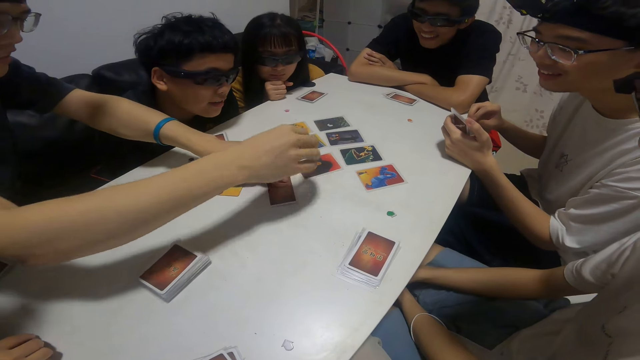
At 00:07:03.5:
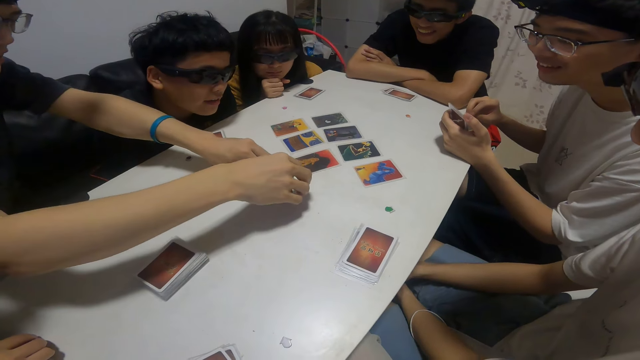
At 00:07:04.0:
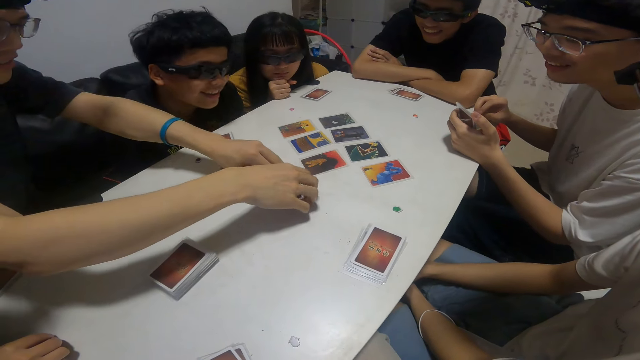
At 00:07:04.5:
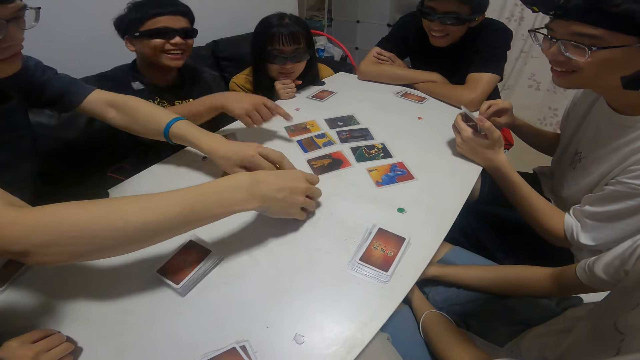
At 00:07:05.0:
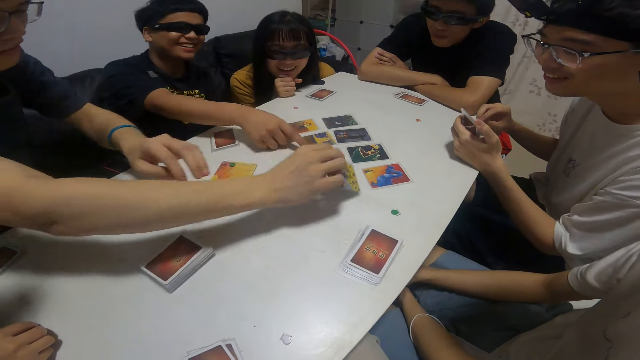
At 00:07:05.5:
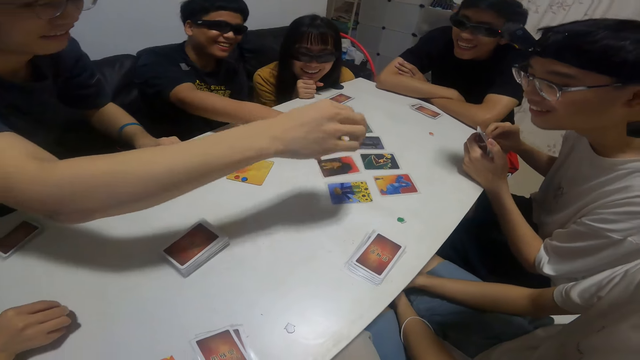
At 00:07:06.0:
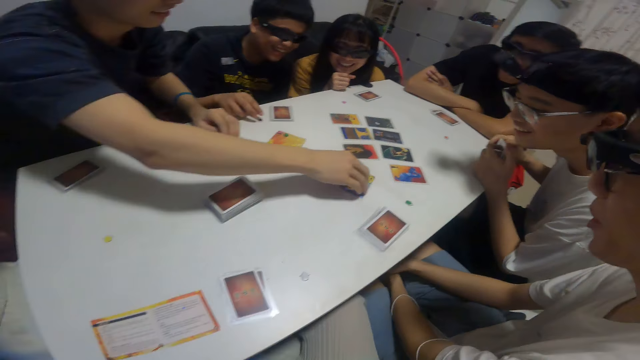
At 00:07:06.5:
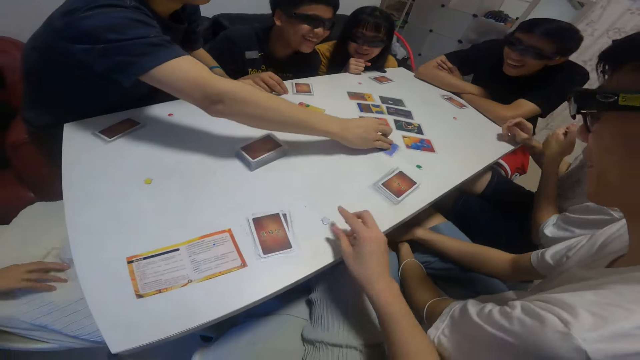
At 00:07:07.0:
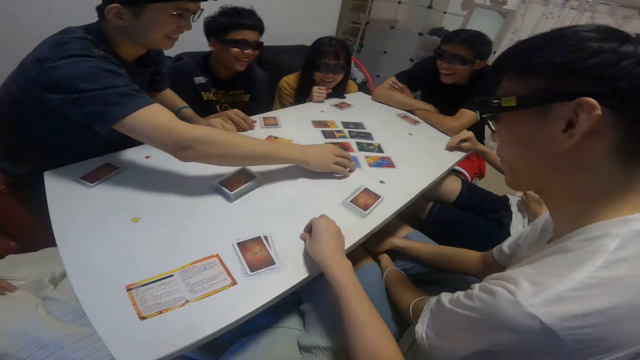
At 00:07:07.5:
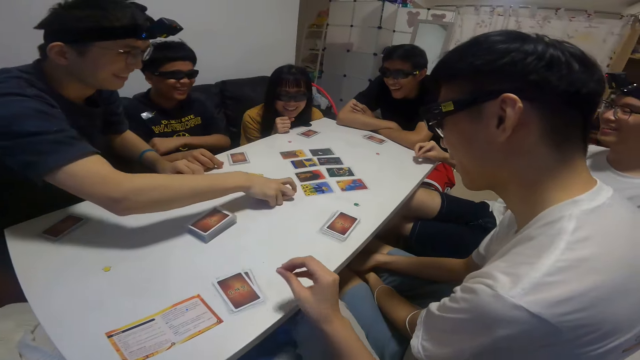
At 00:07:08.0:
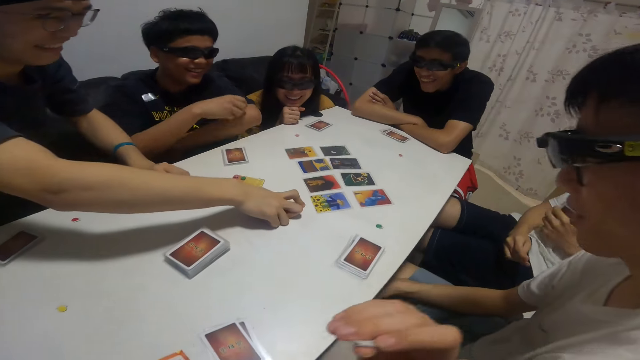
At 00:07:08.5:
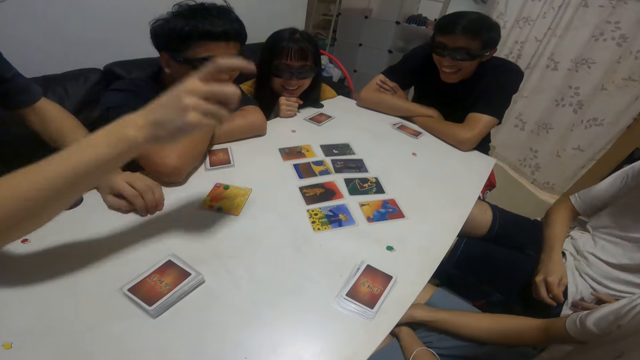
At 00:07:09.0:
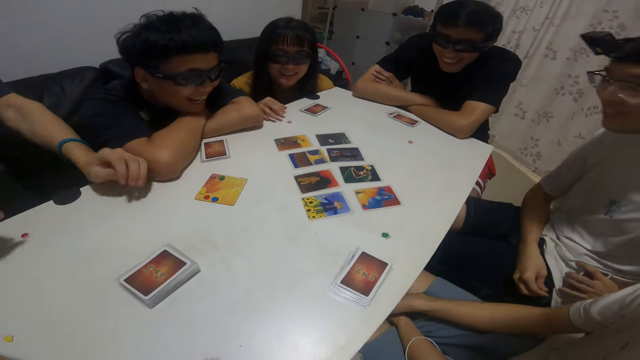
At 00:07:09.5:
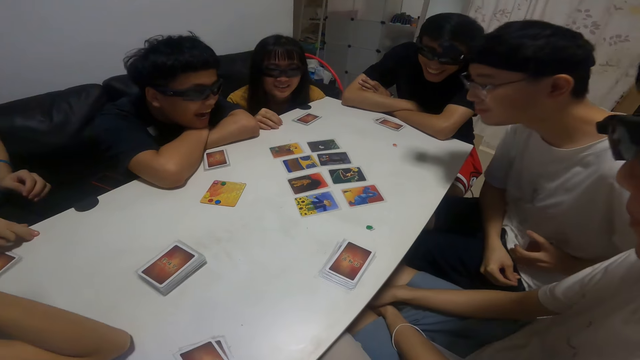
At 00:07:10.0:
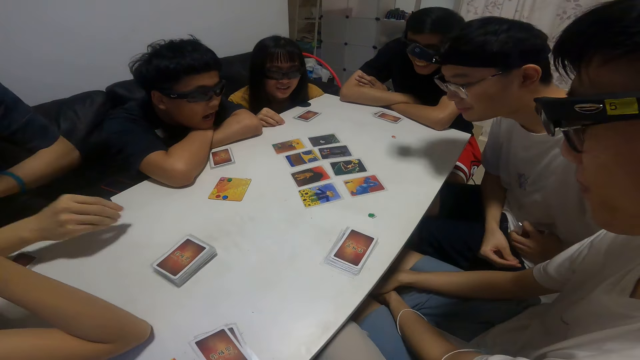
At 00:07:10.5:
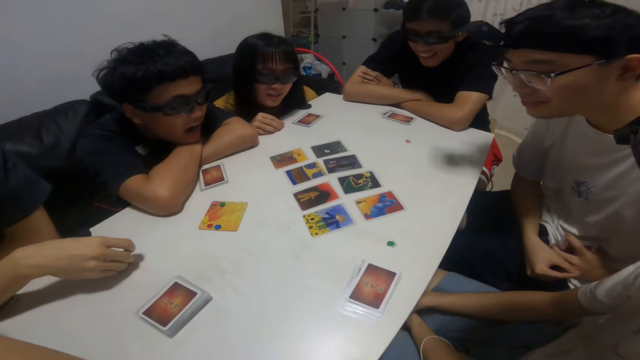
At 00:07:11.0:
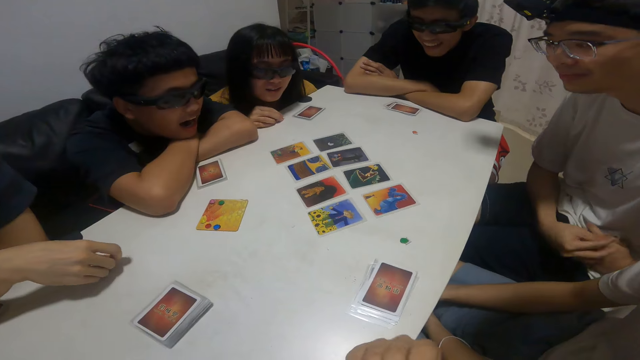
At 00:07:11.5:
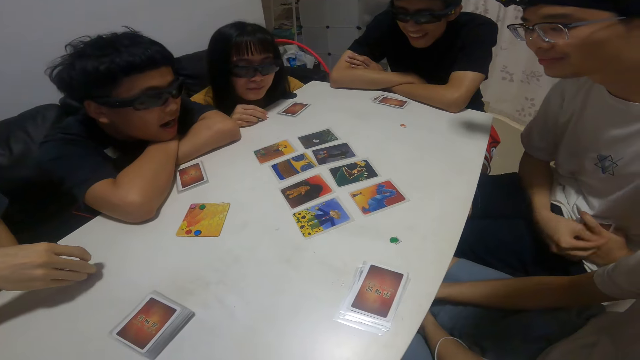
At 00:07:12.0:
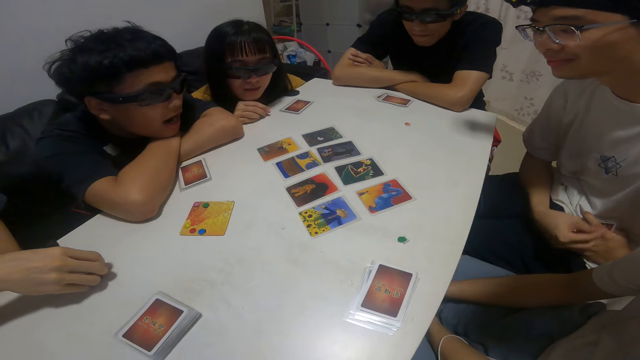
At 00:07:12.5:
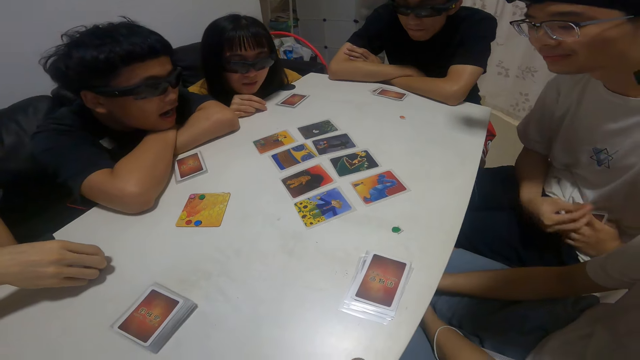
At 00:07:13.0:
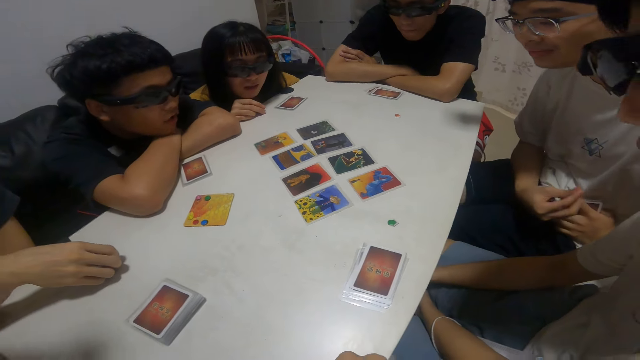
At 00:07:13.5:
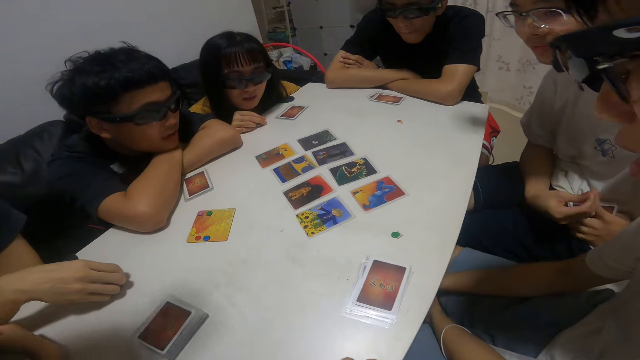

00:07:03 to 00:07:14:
The camera wearer picks something. They look around.

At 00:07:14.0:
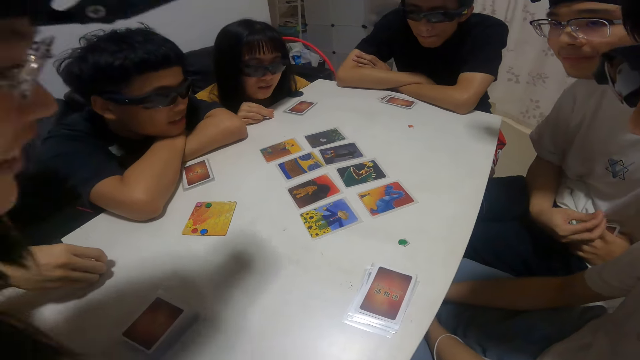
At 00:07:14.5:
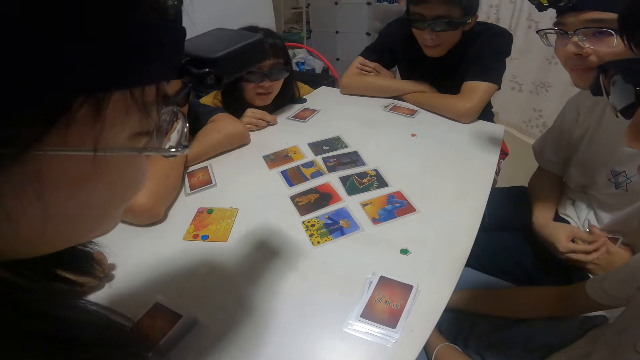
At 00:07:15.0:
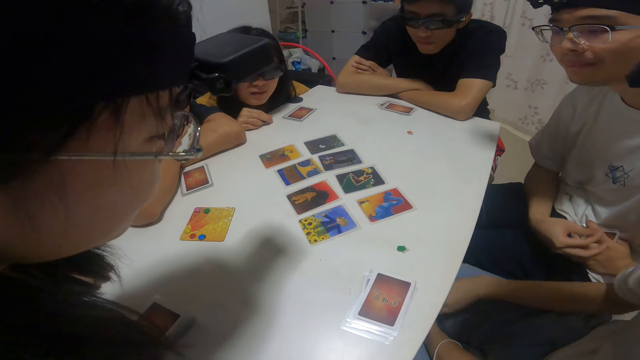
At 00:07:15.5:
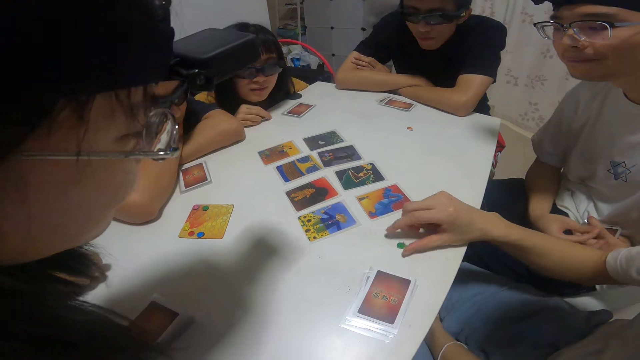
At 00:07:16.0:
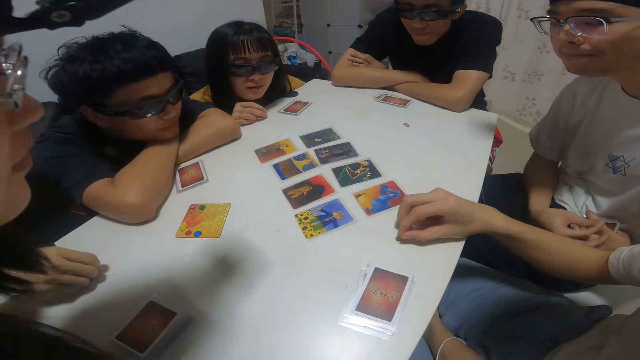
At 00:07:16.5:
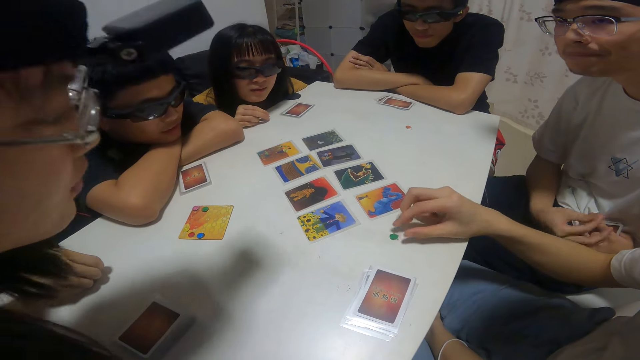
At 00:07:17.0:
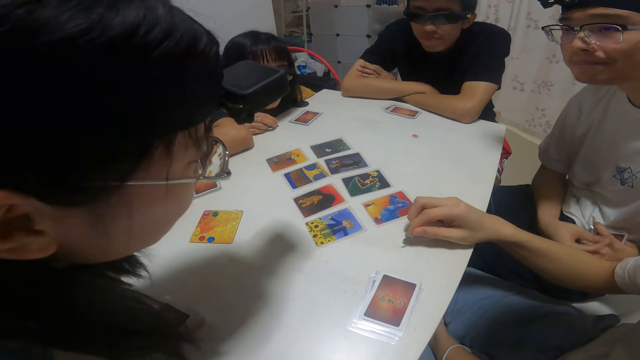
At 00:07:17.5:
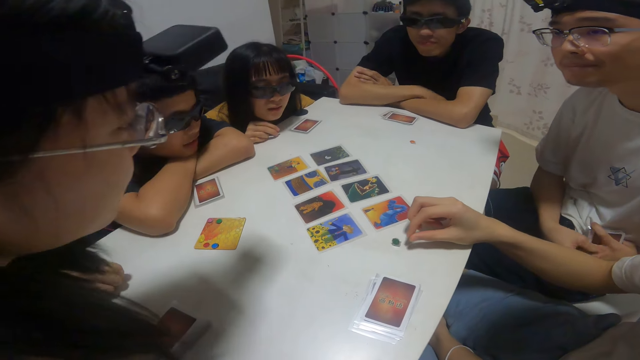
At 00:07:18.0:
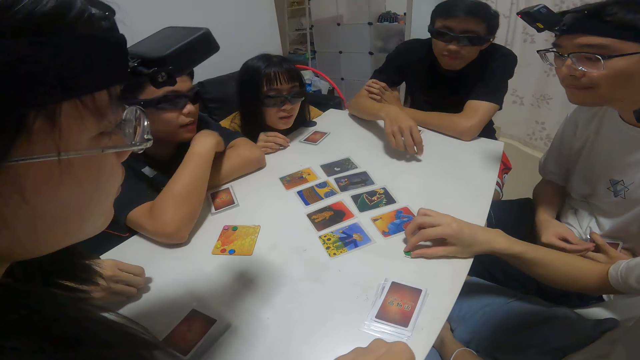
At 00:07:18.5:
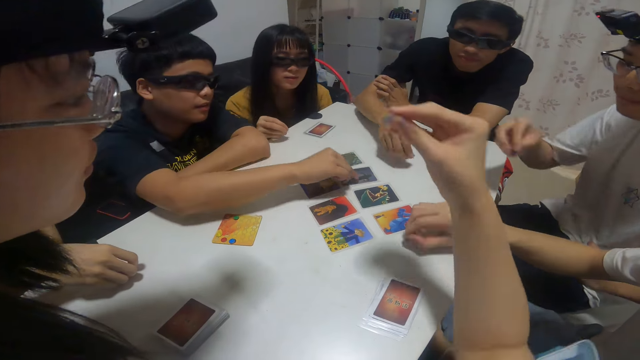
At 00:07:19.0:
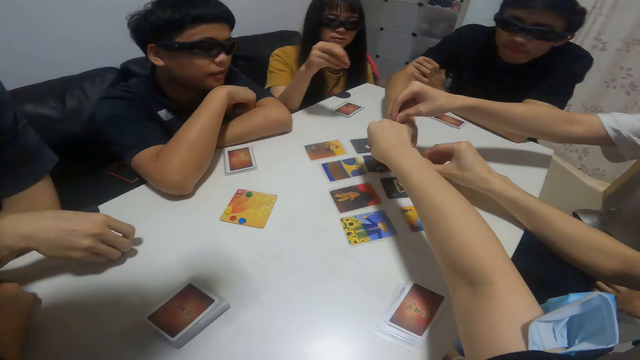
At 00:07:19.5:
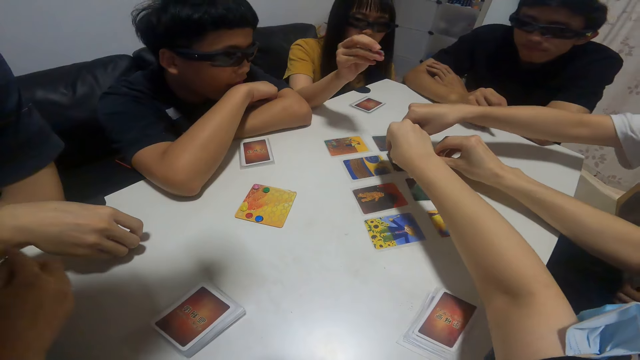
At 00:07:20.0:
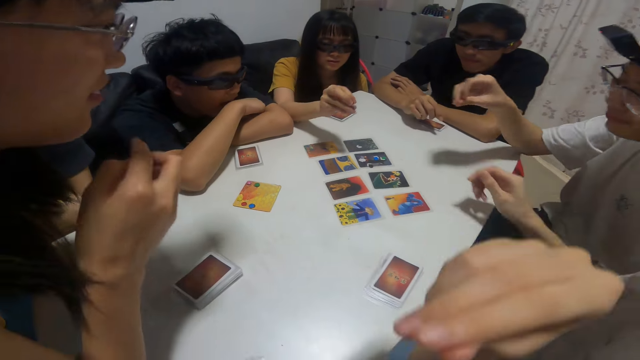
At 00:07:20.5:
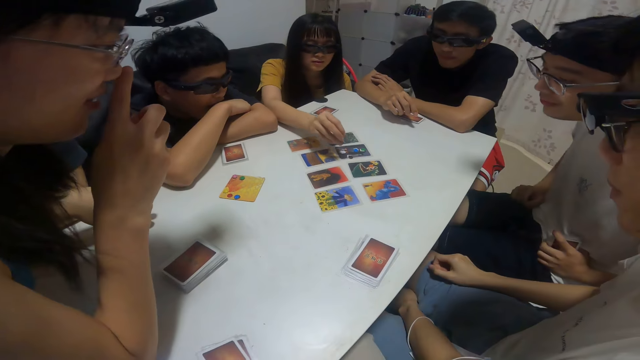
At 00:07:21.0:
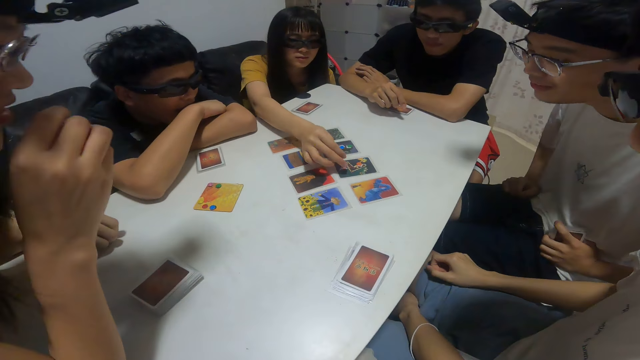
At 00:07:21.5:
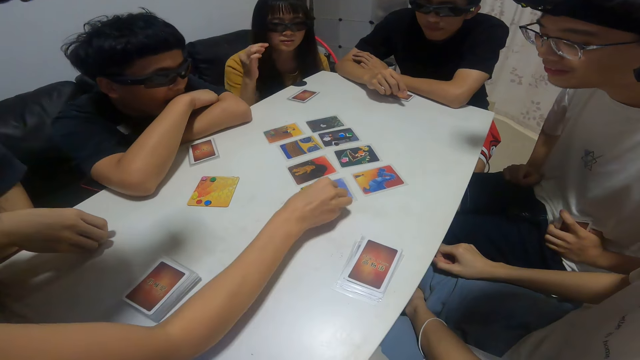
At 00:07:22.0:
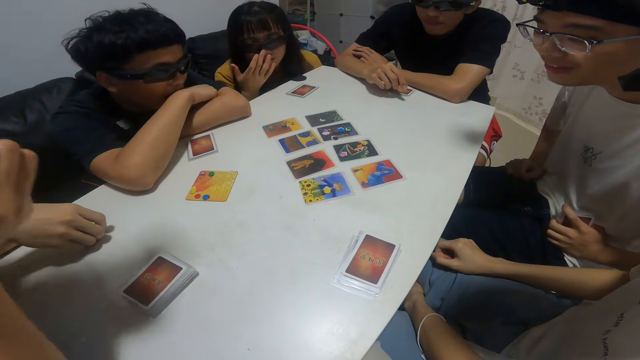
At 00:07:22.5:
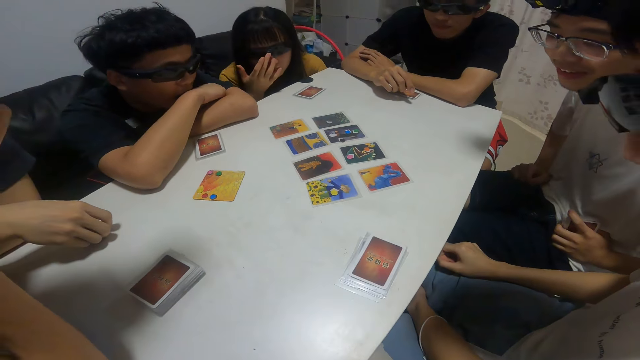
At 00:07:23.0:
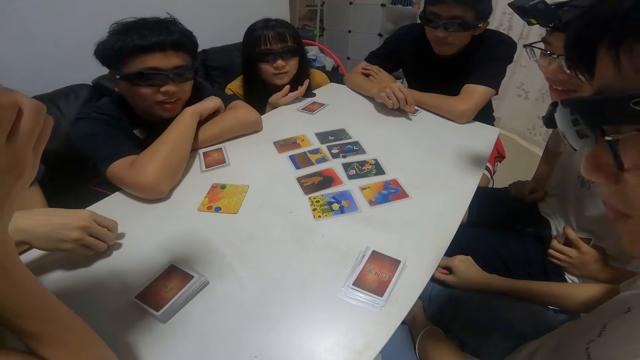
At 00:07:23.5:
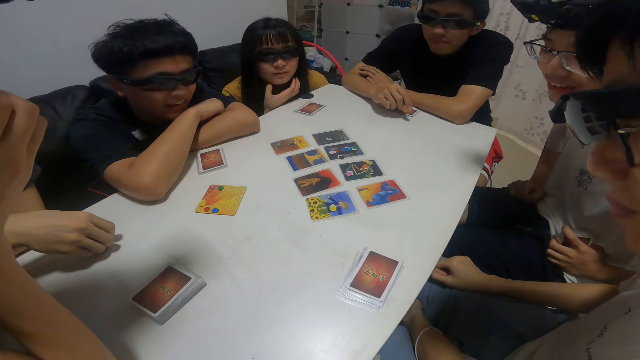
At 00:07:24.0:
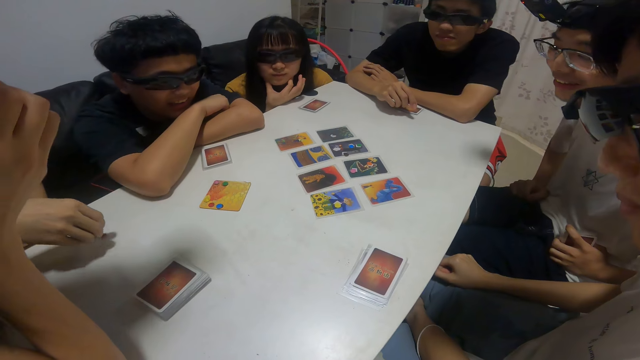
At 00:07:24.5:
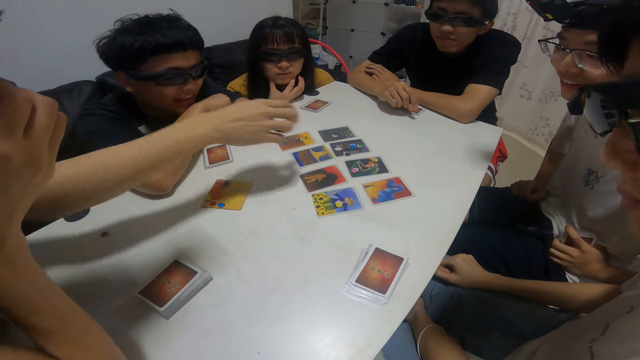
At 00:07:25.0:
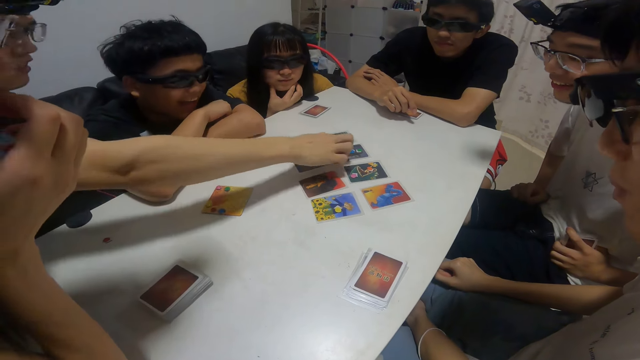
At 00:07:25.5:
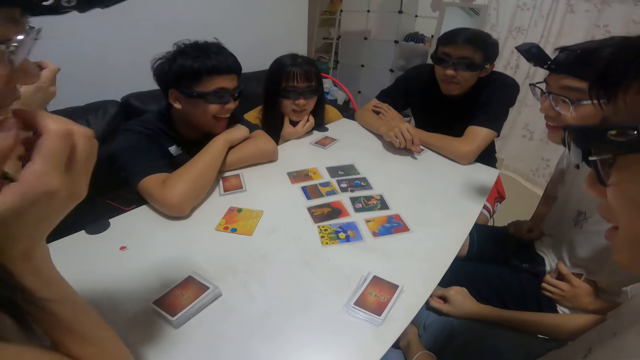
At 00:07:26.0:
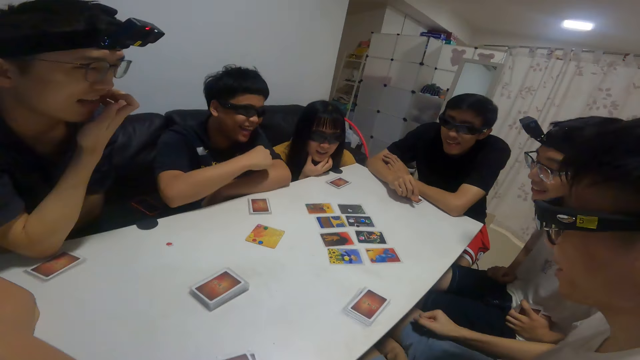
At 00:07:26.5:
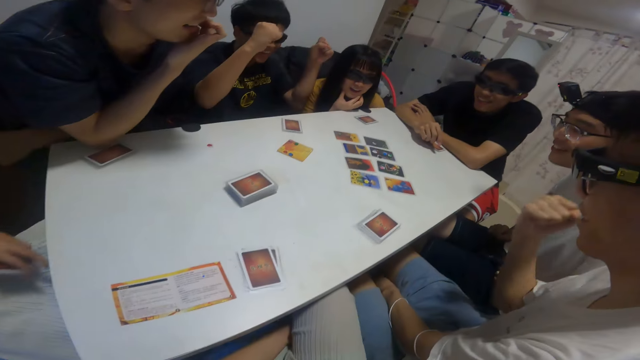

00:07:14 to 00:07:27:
A man plays with another sticker on the table with his right hand. A person collects something. A boy drops the sticker on the card on the table with his right hand. Another man drops the sticker on the card on the table with his right hand. The first man drops the sticker on the card on the table with his right hand. The camera wearer drops the sticker on the card on the table with his right hand. Another man drops the sticker on the card on the table with his right hand. A lady drops the sticker on the card on the table with her right hand. Another lady drops the sticker on the card on the table with her right hand. The camera wearer interacts with the group. He looks around. Another man places his right hand on the card on the table. Another person demonstrates something.
